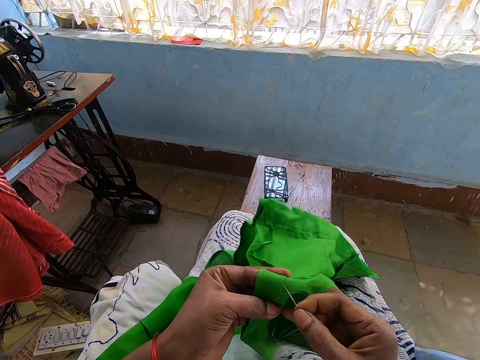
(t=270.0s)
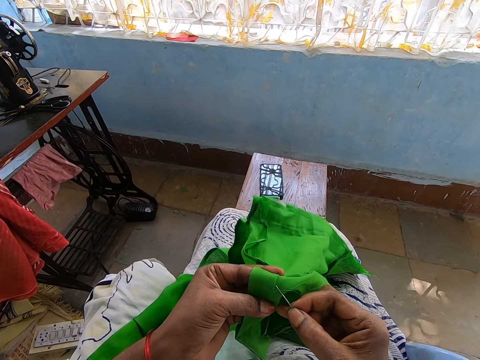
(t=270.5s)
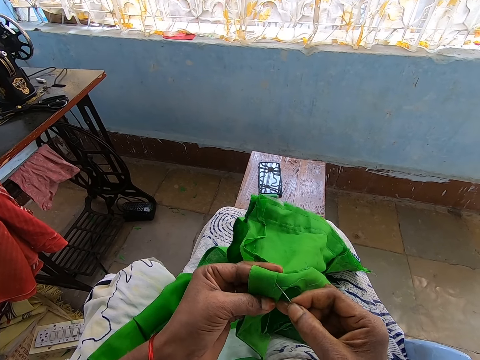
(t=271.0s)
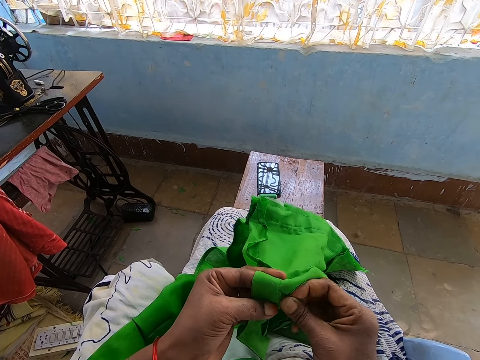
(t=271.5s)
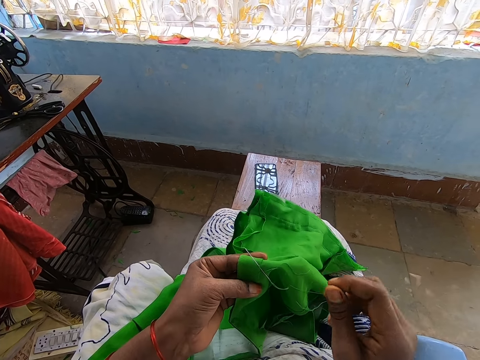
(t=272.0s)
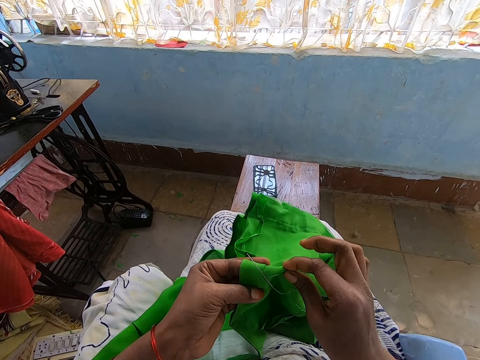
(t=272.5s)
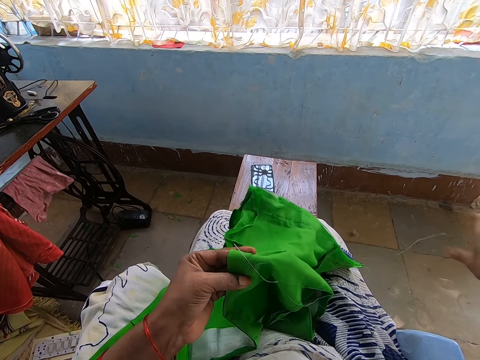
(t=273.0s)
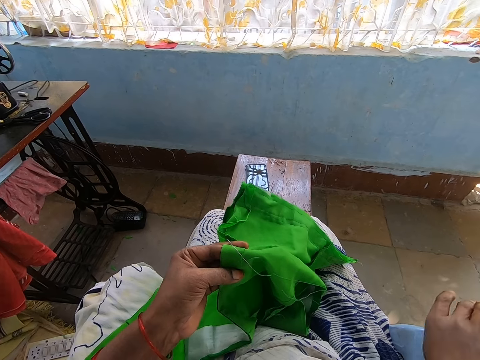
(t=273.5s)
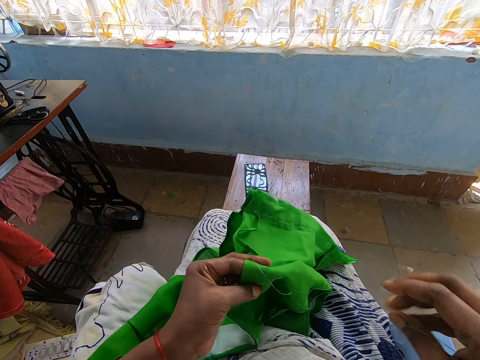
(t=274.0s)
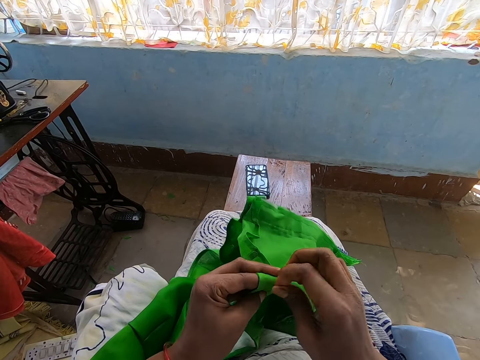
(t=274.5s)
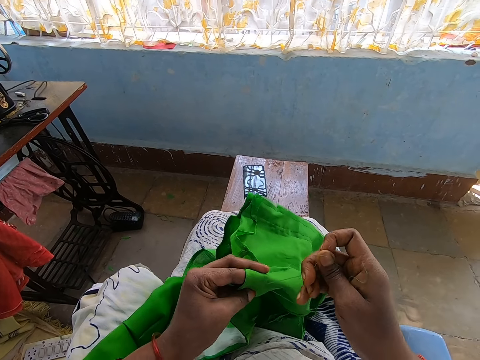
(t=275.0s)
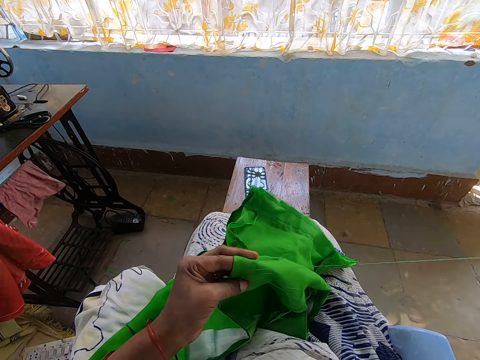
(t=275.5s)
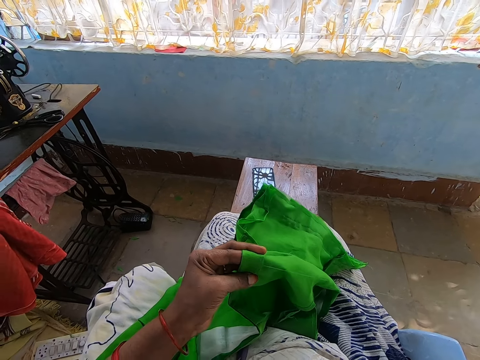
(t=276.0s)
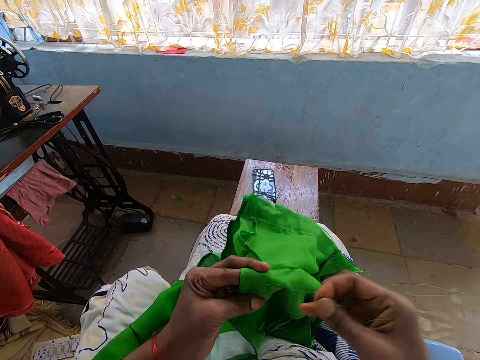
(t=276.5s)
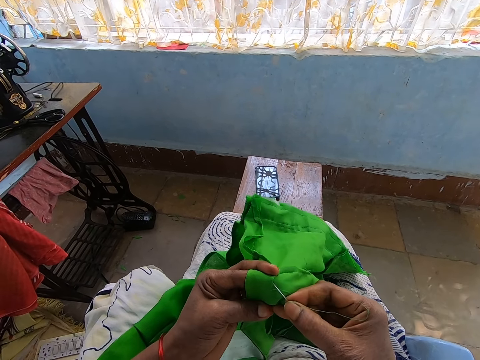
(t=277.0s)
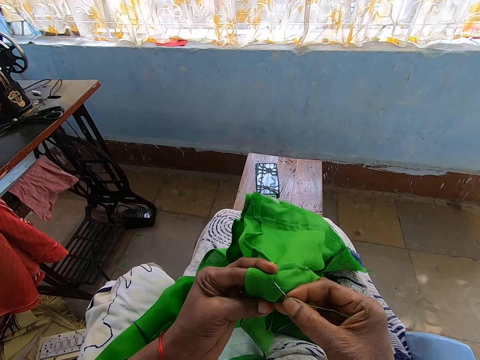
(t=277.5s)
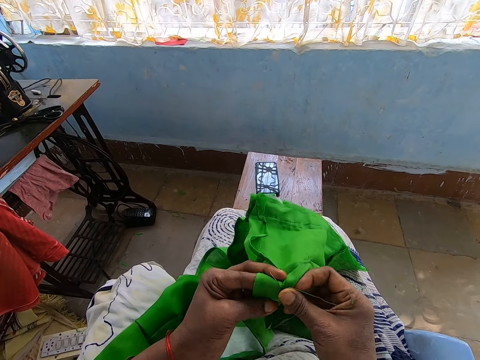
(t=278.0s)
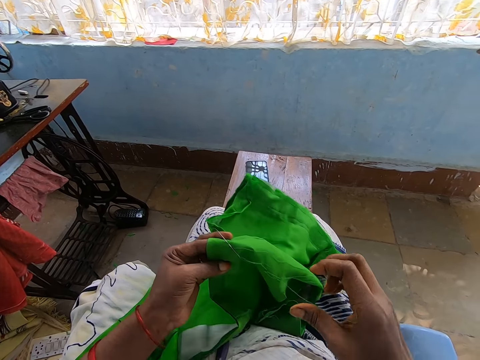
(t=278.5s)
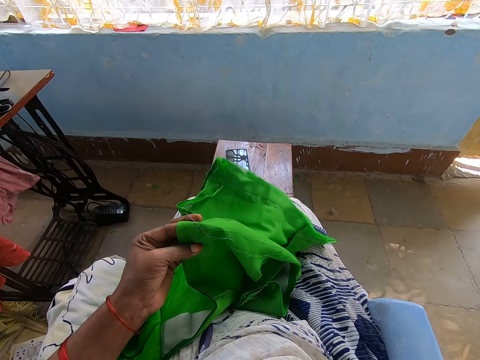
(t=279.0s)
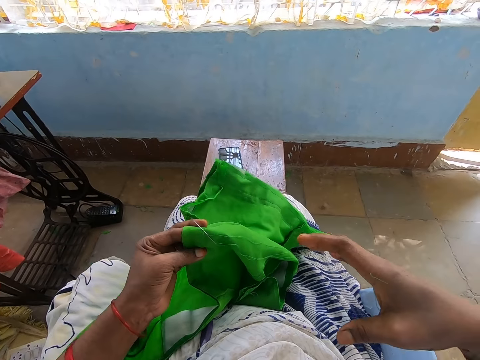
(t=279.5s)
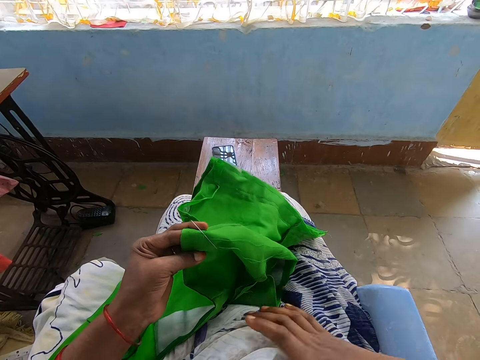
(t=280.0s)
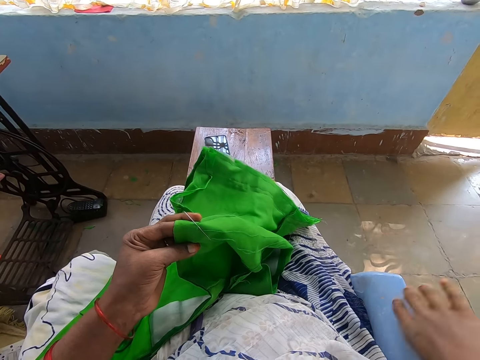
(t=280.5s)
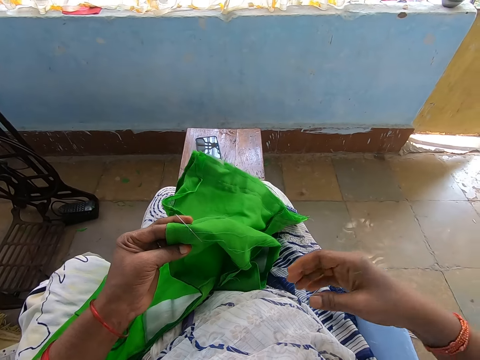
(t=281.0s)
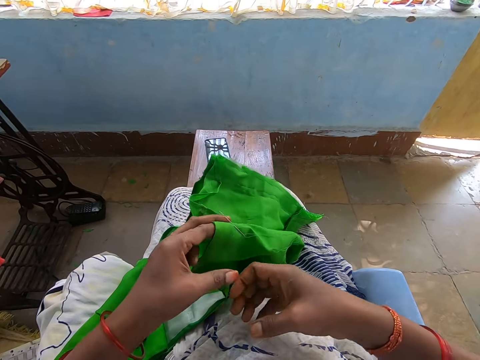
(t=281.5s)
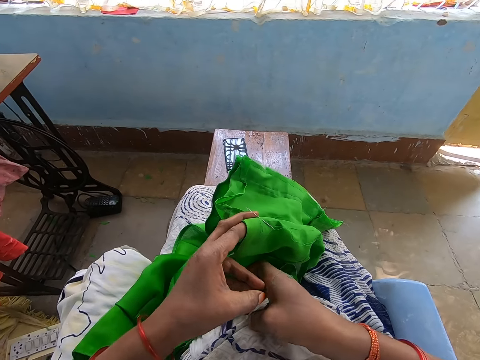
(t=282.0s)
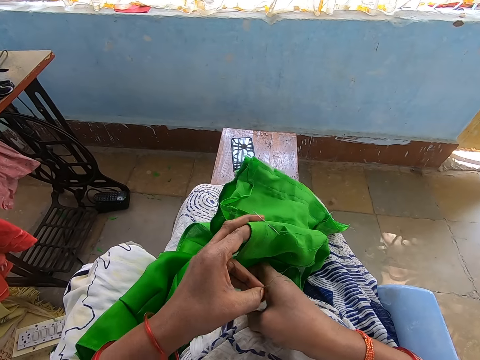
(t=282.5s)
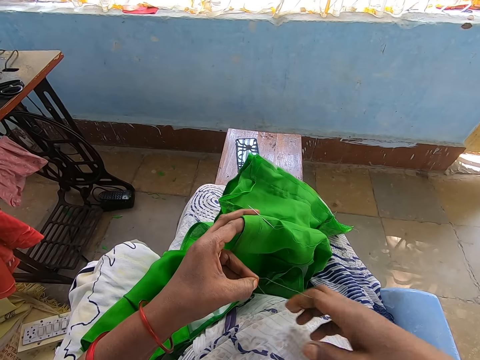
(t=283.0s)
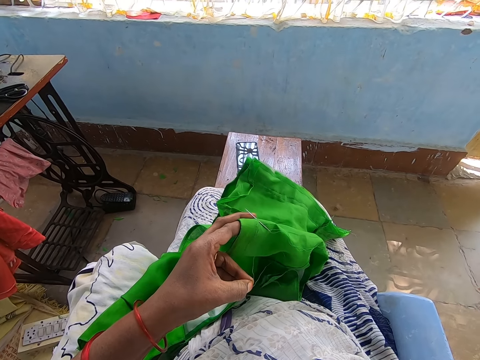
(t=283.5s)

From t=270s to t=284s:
The camera wearer inserts the needle into the cloth with her right hand. She removes her right hand from the needle. She removes a thread from the cloth with her right hand. She wipes her dress with her right hand. She sews the cloth with the needle in her right hand. She inserts the needle into the cloth with her right hand. She removes her right hand from the needle. She wipes her dress with her right hand. She removes a thread from her right hand with her left hand.

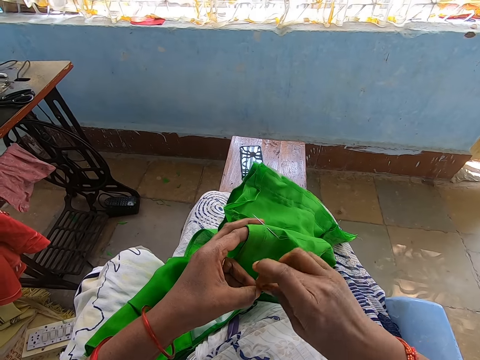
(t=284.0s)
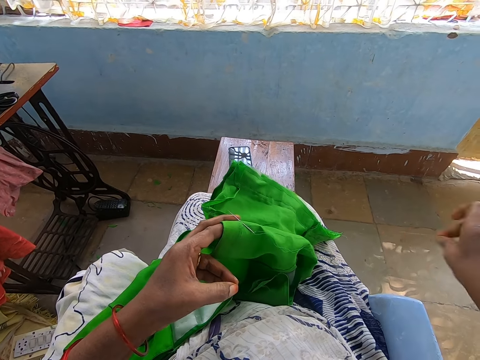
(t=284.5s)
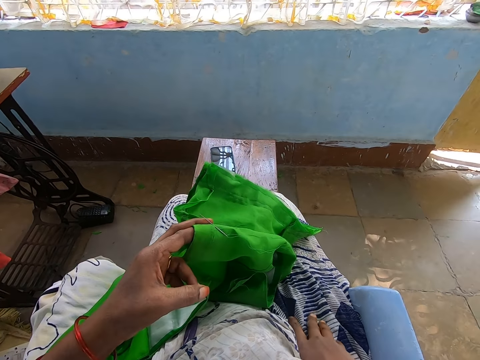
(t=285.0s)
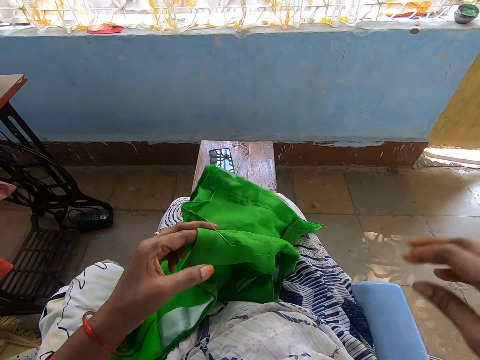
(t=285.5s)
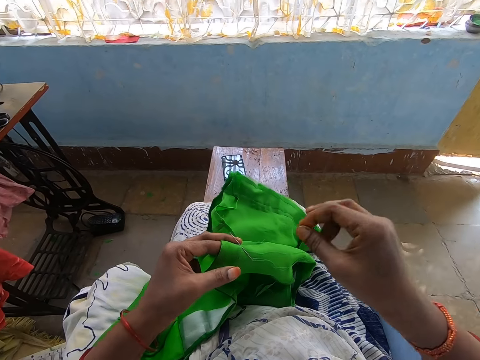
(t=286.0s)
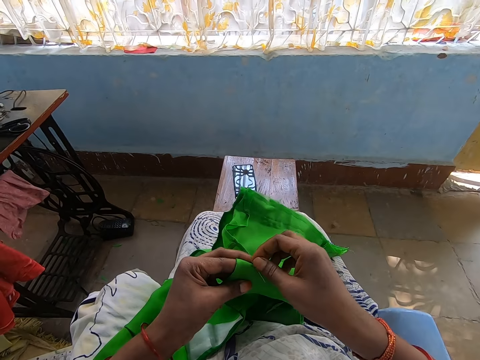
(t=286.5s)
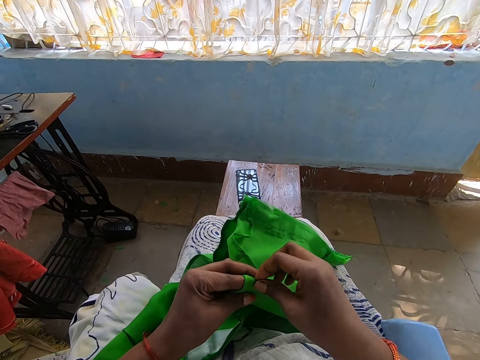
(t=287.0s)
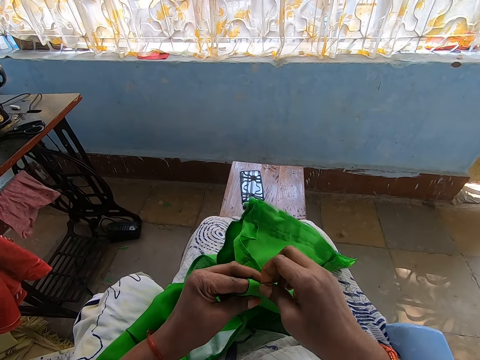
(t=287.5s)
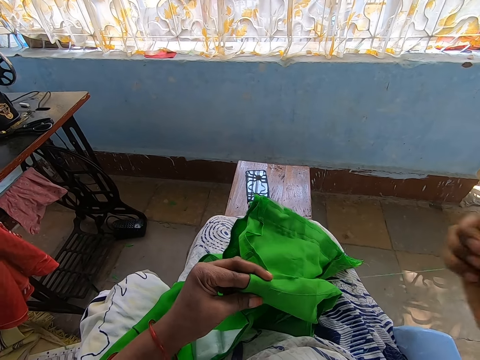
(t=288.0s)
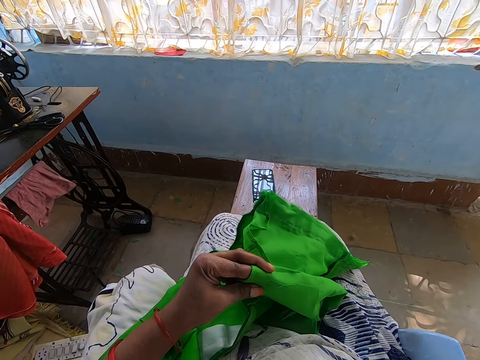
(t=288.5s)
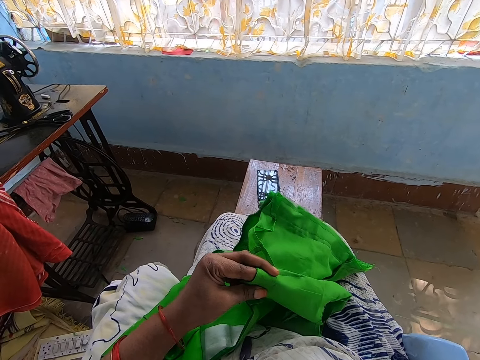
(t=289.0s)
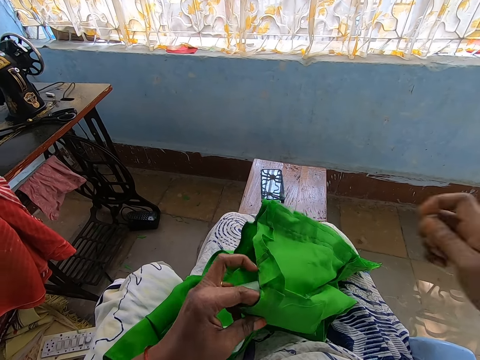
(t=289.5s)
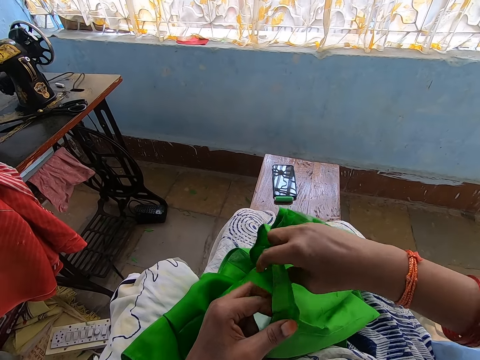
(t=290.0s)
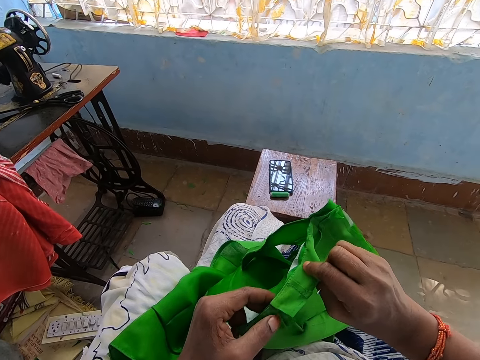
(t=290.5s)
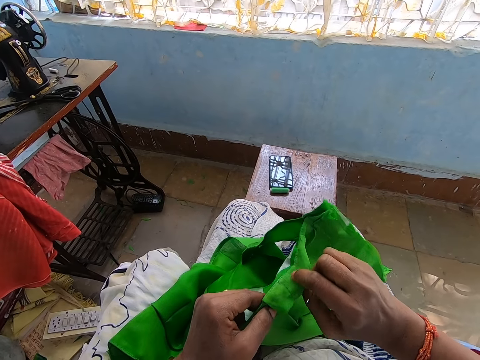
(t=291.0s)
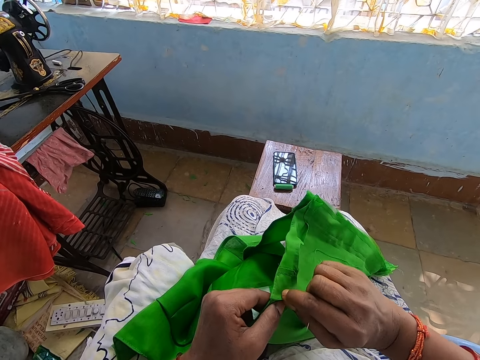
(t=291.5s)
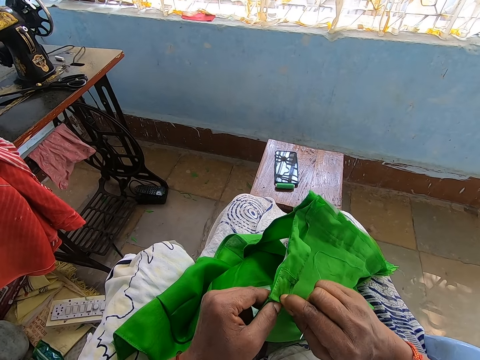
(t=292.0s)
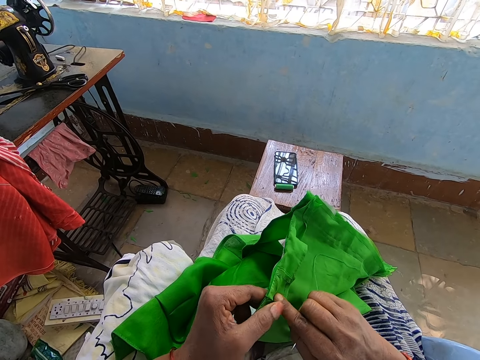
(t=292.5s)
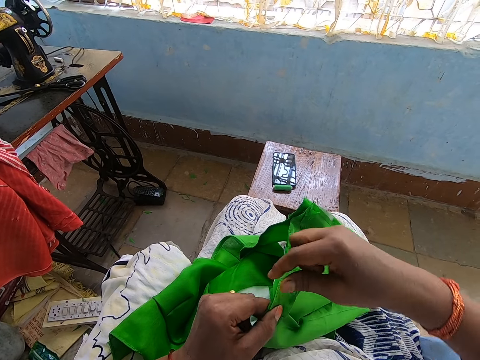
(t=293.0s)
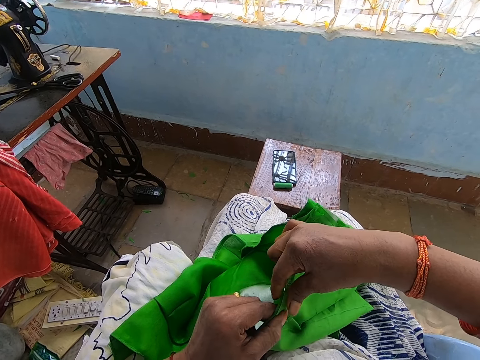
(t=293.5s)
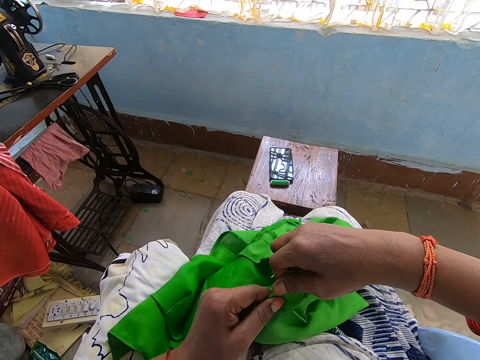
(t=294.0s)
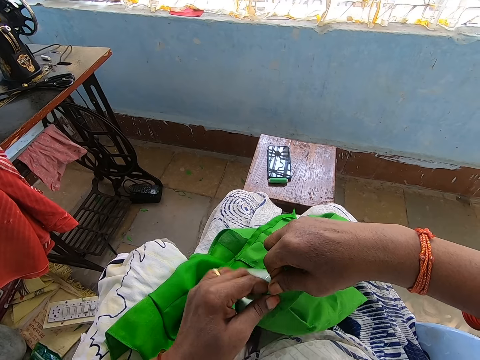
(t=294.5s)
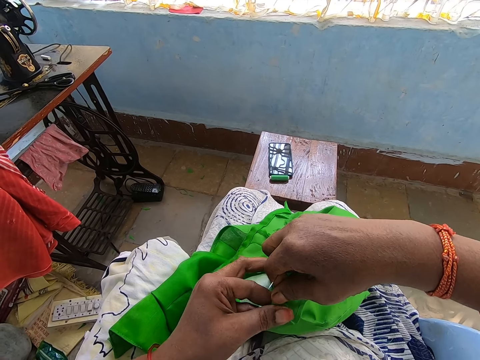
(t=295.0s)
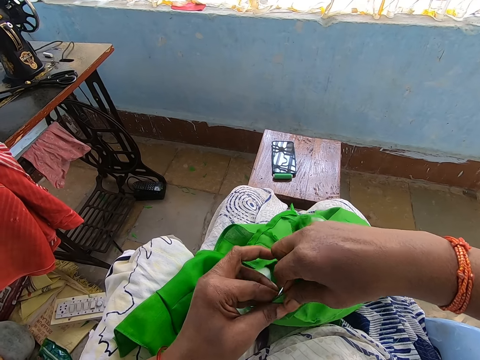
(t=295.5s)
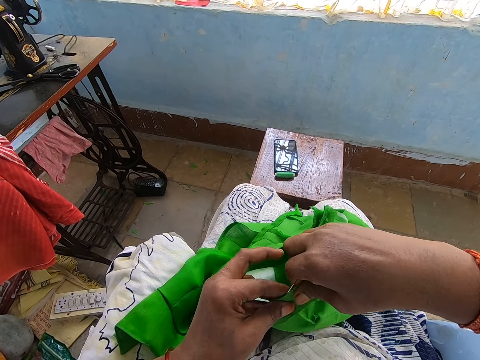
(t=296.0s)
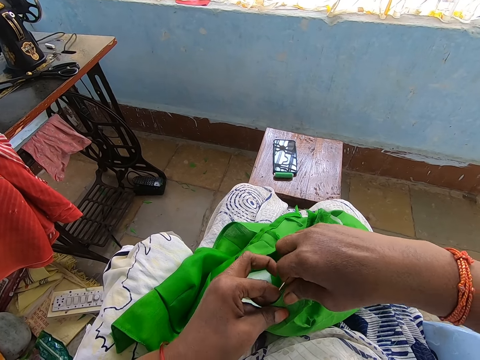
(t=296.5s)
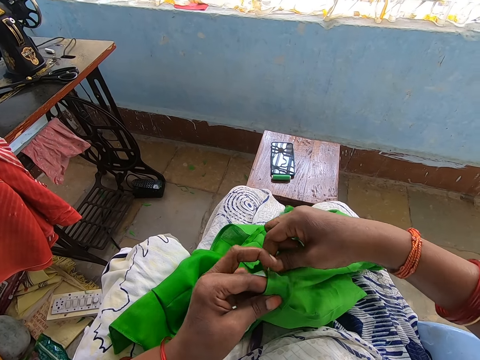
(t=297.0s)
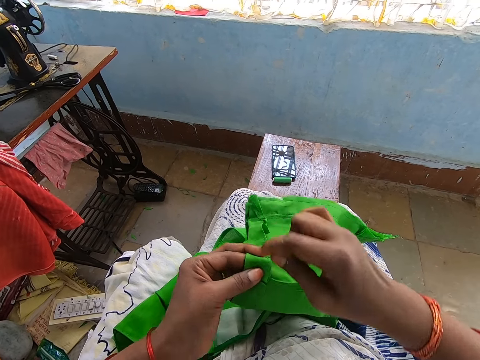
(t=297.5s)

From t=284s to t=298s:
The camera wearer pulls the thread from her left hand onto the floor with her right hand. She wipes her dress with her right hand. She stitches the piece of cloth in her left hand with the needle and thread in her right hand in a room. She adjusts the piece of cloth with both hands. She folds the fabric onto her finger.
